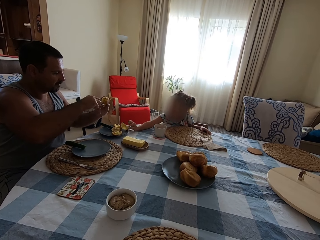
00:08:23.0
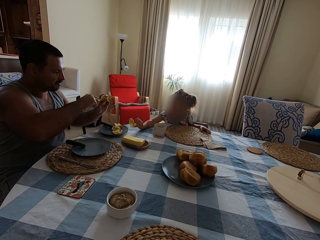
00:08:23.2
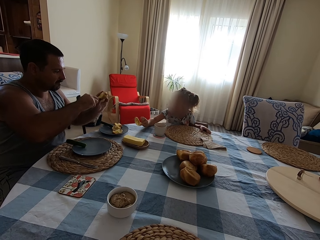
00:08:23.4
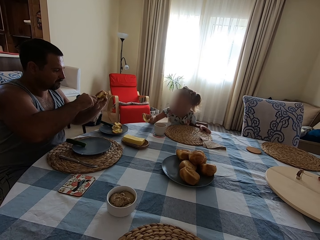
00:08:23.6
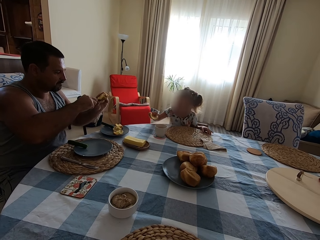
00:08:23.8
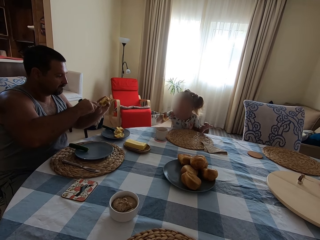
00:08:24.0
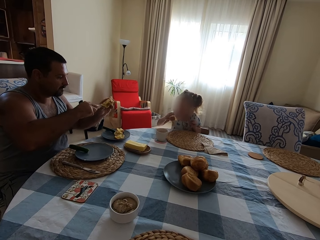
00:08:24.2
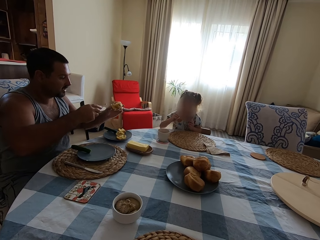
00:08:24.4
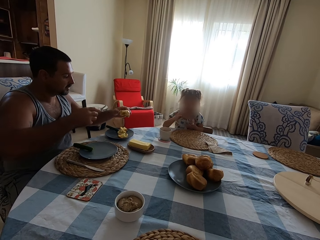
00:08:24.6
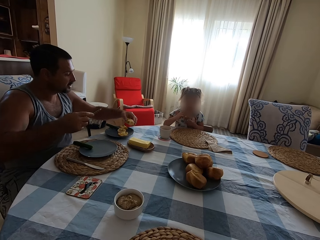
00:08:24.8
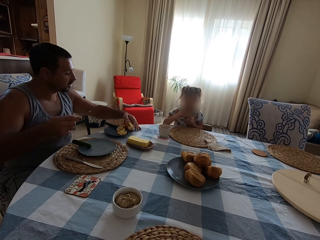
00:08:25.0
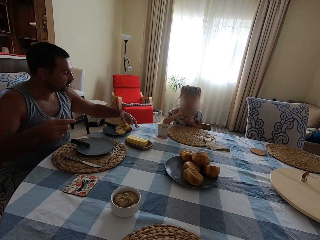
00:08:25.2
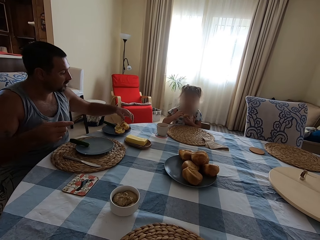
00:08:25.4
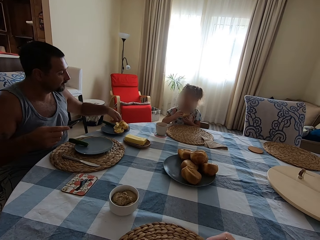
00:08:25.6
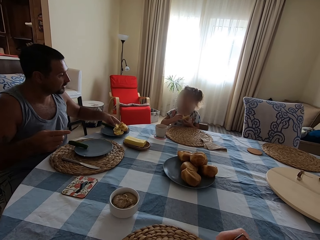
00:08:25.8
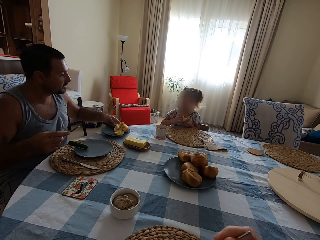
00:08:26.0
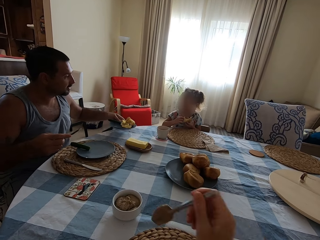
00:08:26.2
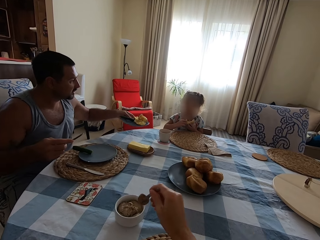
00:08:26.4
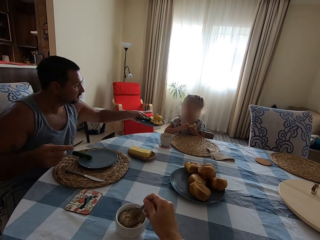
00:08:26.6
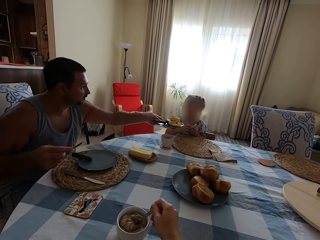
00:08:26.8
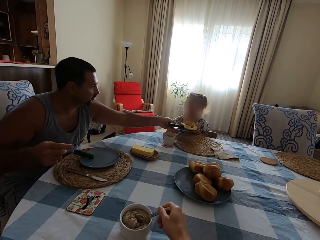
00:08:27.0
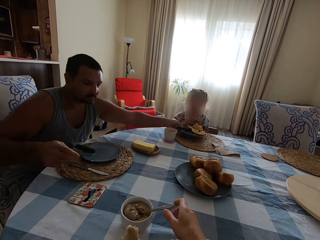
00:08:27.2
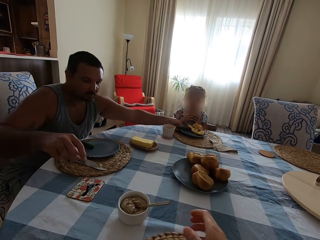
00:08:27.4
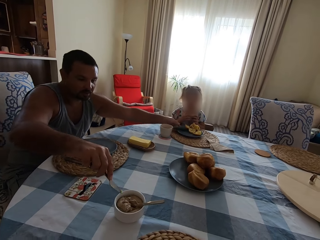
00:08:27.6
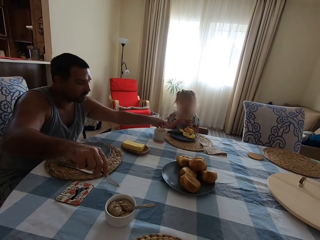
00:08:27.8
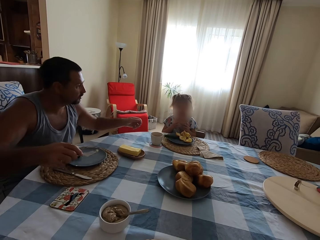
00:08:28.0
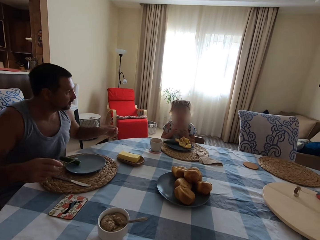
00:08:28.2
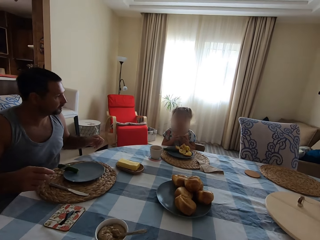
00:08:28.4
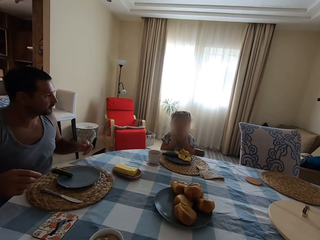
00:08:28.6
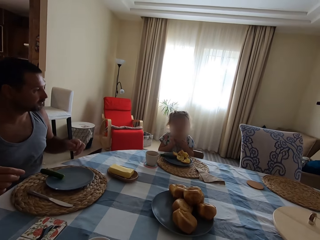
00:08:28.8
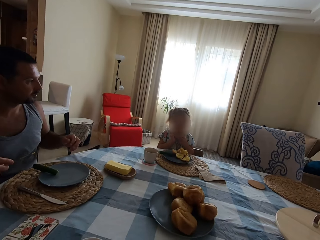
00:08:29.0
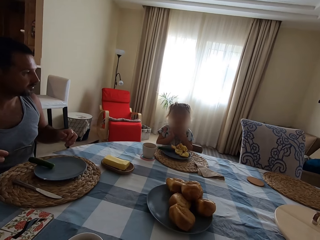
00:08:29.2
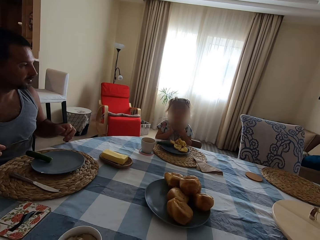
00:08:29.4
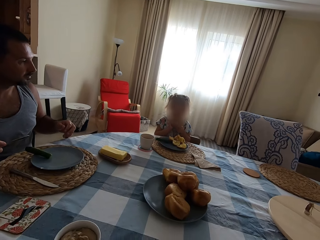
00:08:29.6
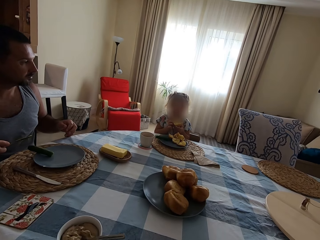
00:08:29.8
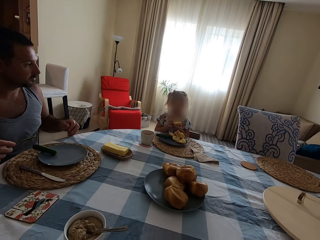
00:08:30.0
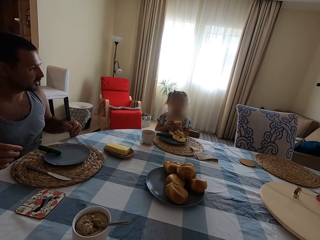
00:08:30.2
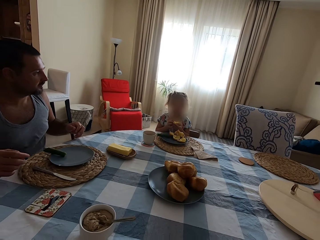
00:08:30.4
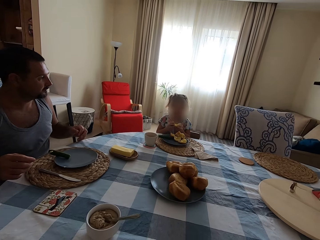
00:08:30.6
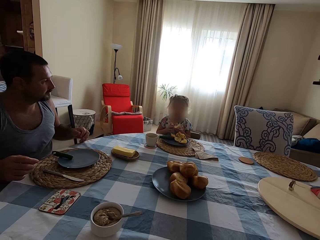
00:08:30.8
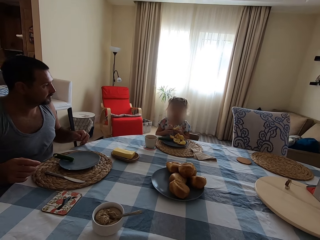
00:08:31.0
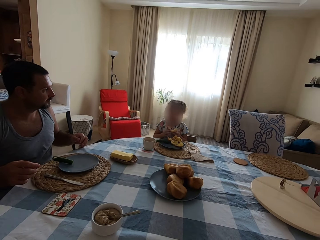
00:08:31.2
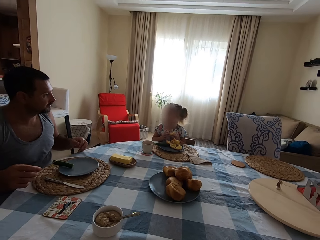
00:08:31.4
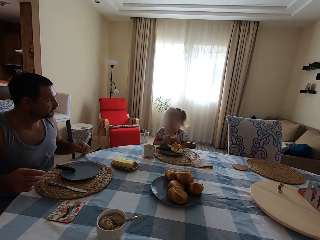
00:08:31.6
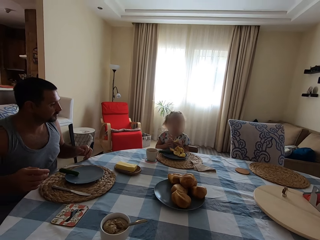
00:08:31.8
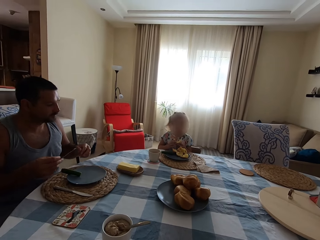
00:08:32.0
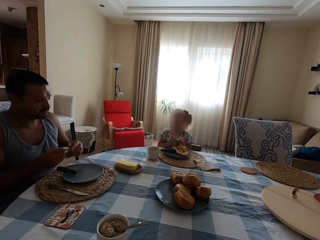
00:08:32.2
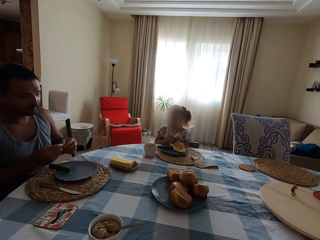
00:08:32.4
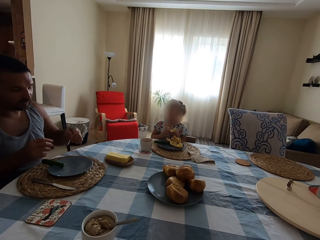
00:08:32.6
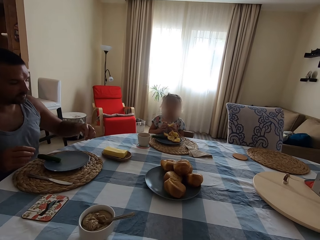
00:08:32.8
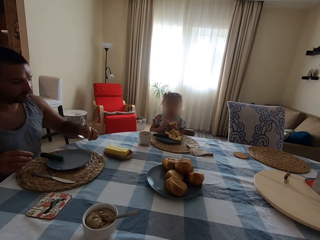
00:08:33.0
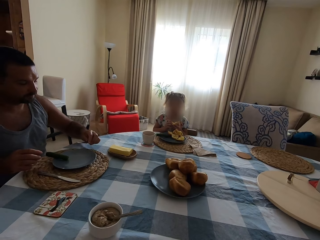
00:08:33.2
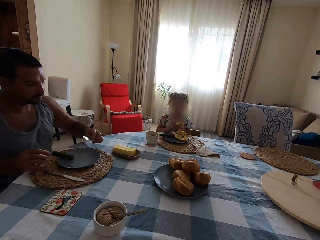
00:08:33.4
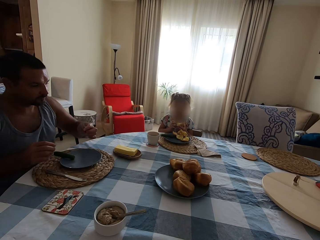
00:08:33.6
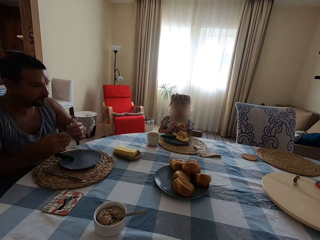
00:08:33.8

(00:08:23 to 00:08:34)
A child takes the yorkshire pudding on the plate. A man spreads the butter on the yorkshire pudding. The man talks to the child. The man talks to the child again and puts the yorkshire pudding on the plate. The man talks to the child and picks up the plate of yorkshire pudding on the table. The camera wearer puts the spoon in the bowl. The man talks to the child and puts the plate of yorkshire pudding on the table. The child eats. The child shakes the head. The camera wearer talks to the man. The man passes the knife to the right hand.

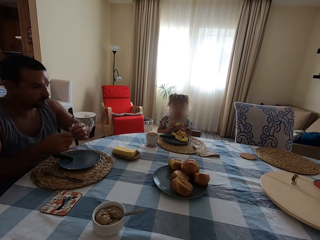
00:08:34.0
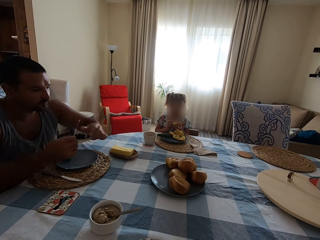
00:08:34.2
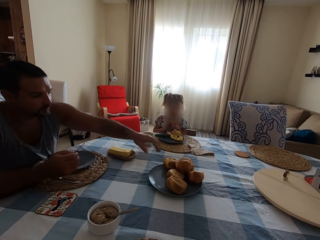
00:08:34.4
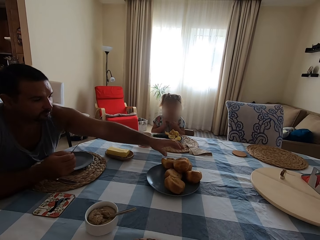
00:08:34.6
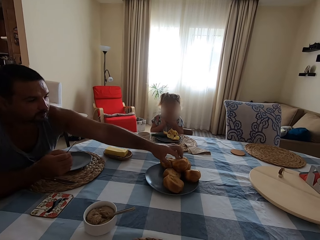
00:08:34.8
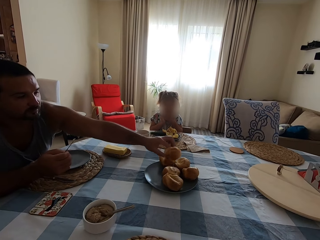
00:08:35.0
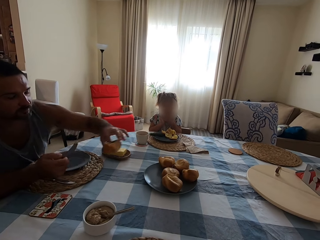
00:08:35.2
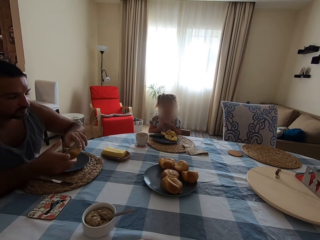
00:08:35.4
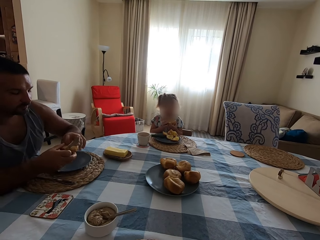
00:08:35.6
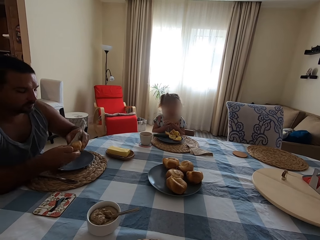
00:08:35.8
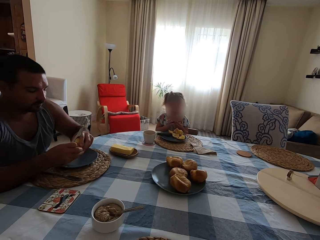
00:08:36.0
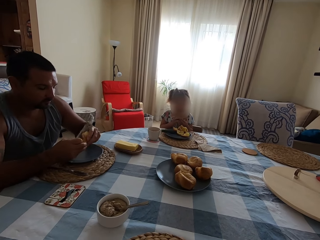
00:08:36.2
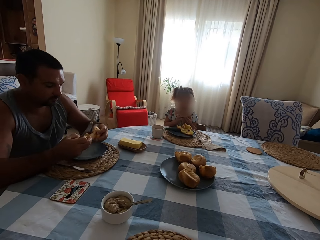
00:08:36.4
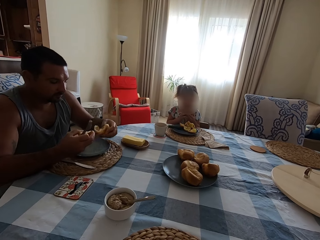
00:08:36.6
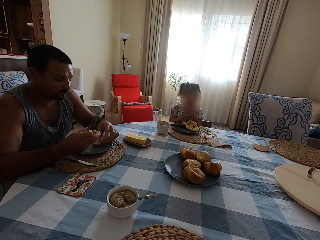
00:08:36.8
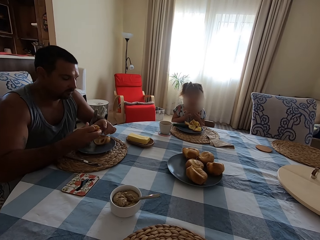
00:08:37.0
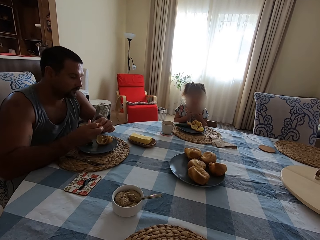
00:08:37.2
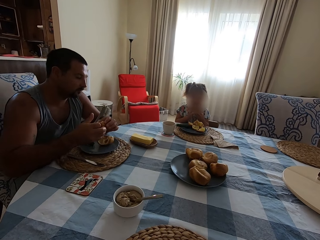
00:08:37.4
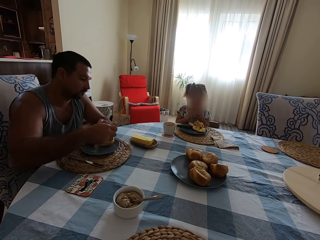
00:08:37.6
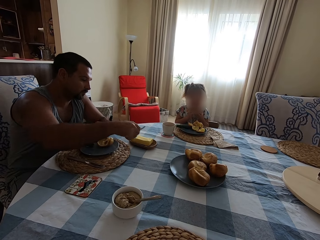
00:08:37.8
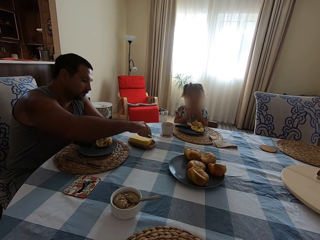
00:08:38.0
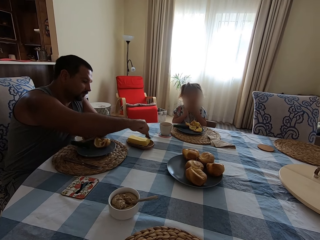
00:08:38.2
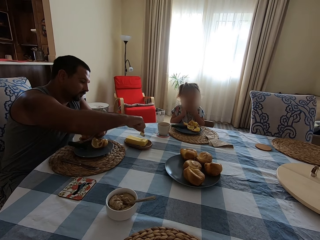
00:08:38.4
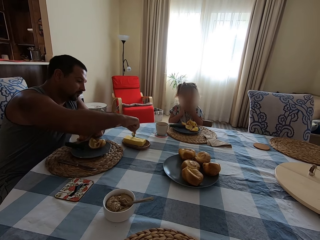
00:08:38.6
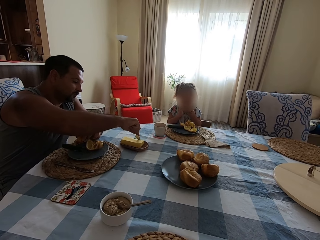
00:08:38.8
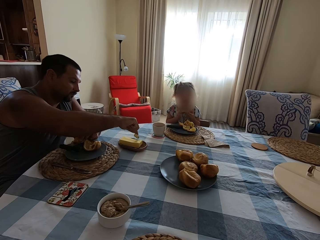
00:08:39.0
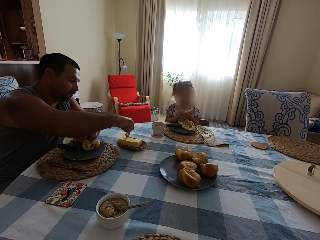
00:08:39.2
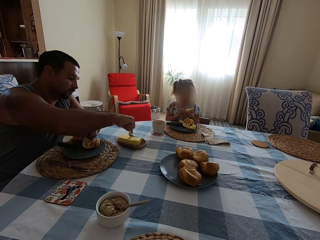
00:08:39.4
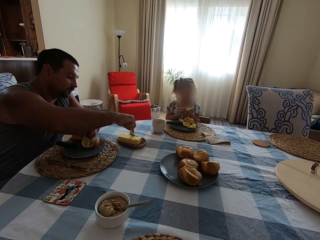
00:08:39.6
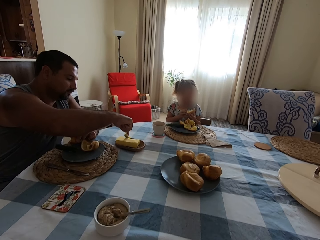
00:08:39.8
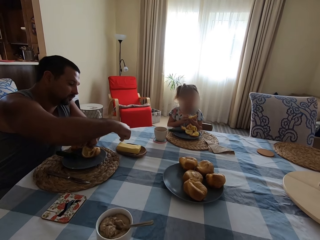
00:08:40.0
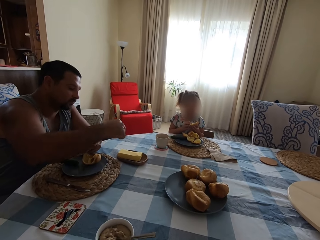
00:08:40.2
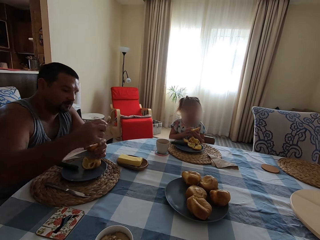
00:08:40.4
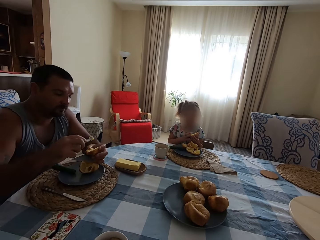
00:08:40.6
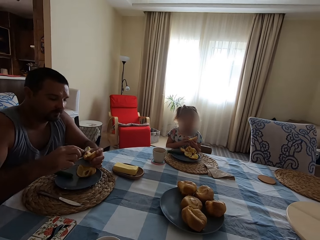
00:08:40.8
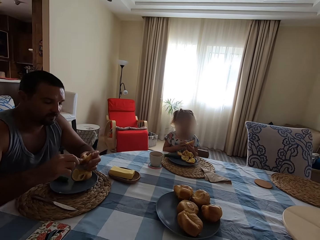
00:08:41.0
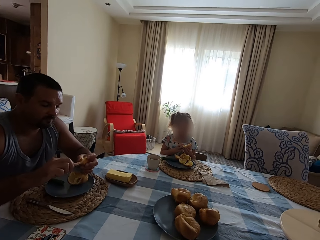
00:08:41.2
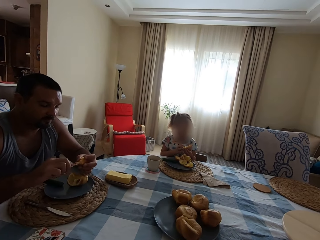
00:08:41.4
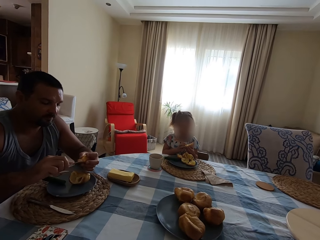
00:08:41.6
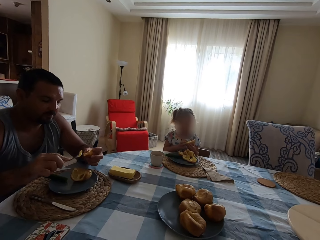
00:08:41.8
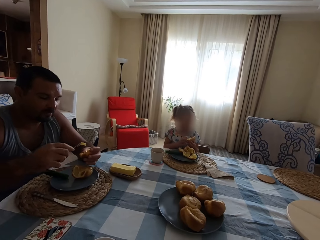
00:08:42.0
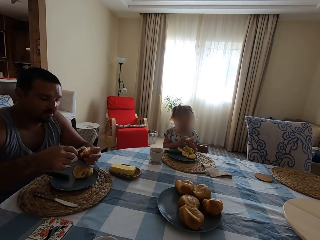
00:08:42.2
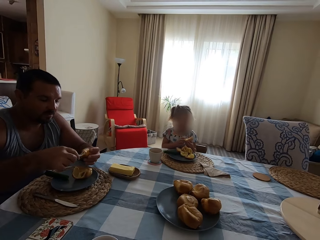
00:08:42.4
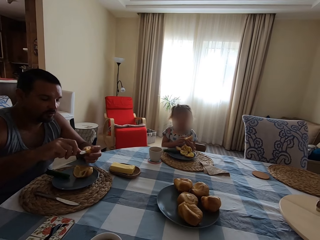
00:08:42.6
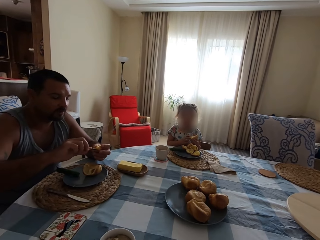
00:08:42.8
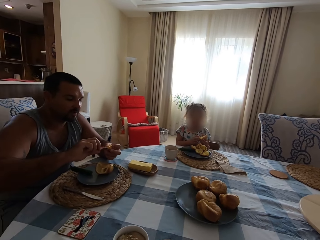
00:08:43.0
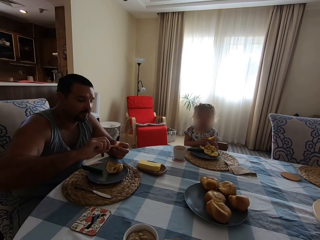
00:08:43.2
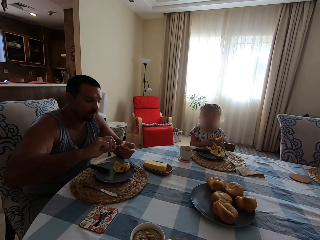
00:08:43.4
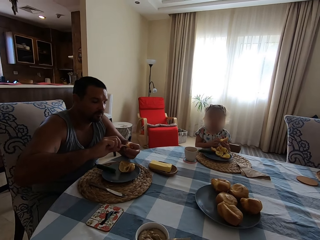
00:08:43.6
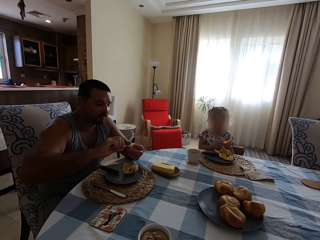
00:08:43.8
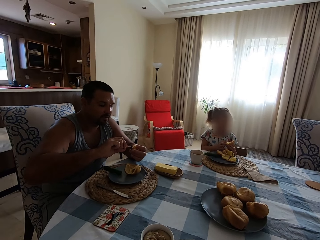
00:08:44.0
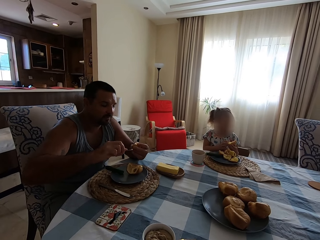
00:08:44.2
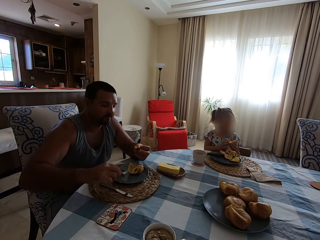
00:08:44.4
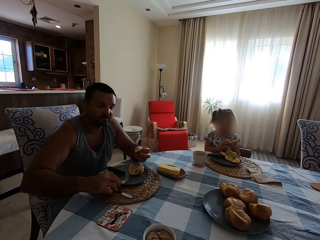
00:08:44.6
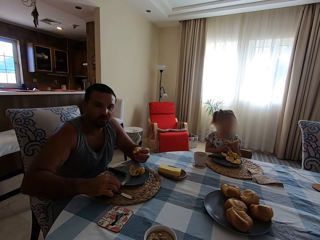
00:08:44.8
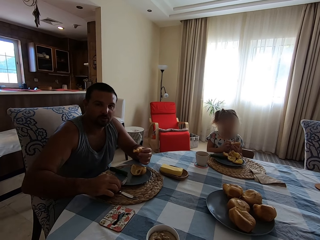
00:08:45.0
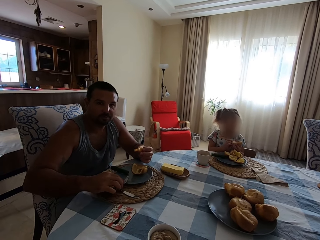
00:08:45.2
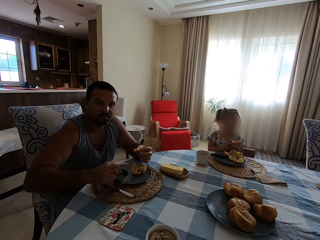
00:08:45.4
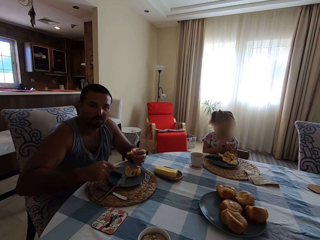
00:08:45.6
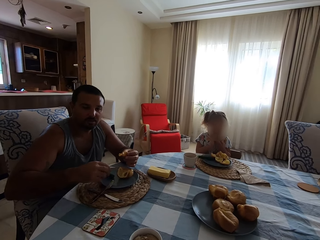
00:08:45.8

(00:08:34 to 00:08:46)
A man picks up the yorkshire pudding or cake on the plate. The man passes the cake to the right hand. The man cuts the yorkshire pudding with hands. The man puts the cake on the plate. The man passes the cake to the left hand. The man picks up the butter with the knife or spoon. The man spreads the butter on the yorkshire pudding. The man spreads the butter on the yorkshire pudding again. The man talks to the camera wearer. The man puts the knife or spoon on the plate. The man looks at the camera wearer.
